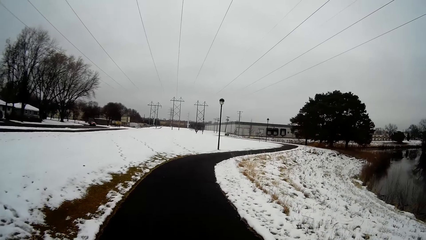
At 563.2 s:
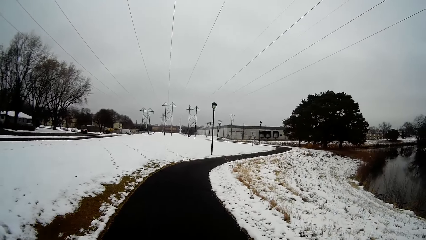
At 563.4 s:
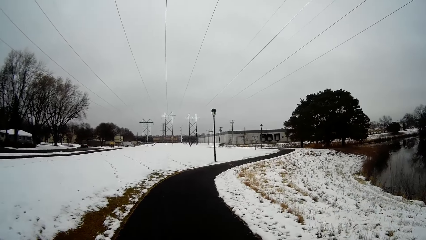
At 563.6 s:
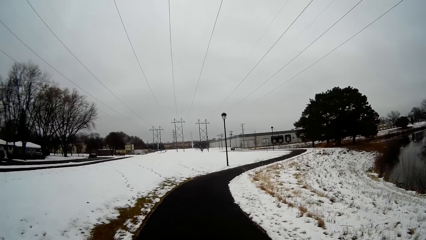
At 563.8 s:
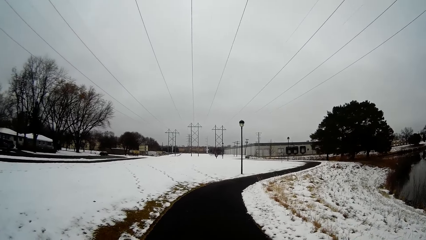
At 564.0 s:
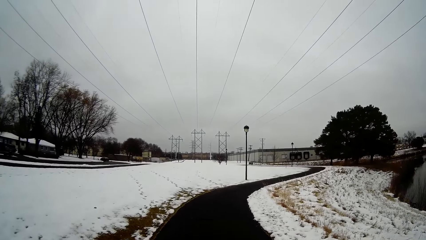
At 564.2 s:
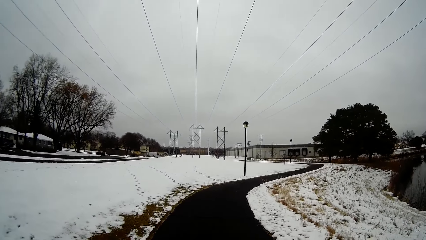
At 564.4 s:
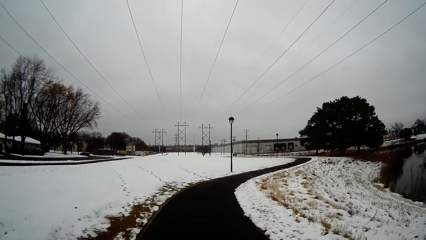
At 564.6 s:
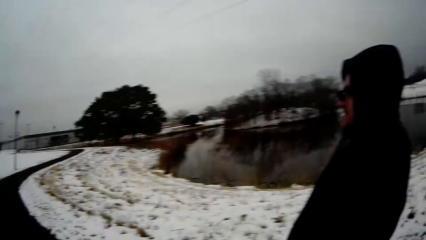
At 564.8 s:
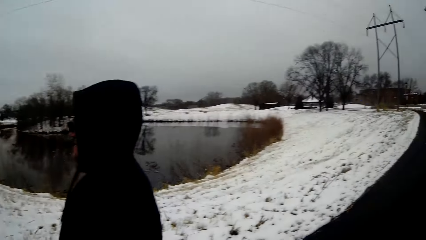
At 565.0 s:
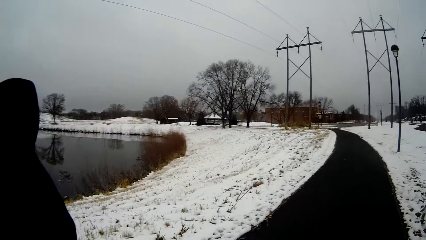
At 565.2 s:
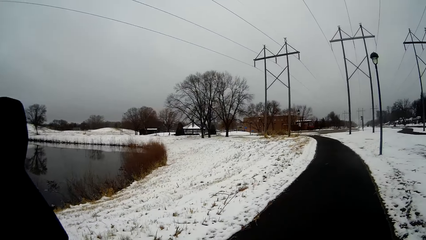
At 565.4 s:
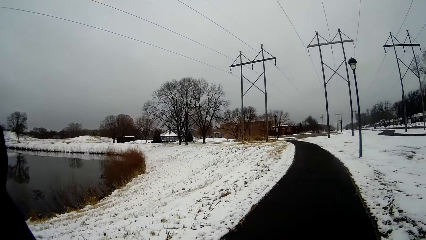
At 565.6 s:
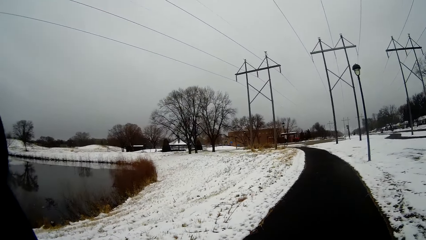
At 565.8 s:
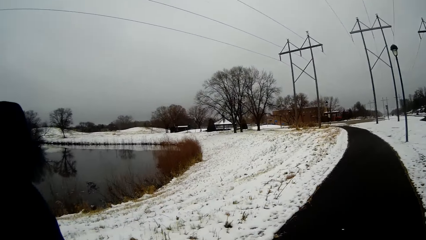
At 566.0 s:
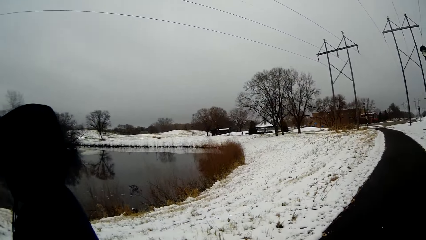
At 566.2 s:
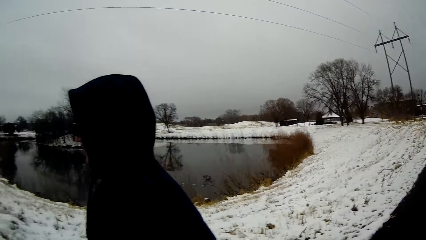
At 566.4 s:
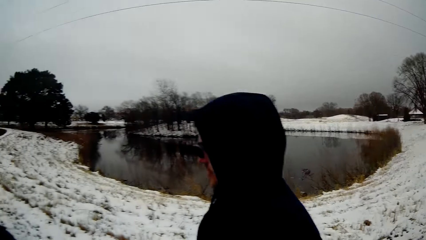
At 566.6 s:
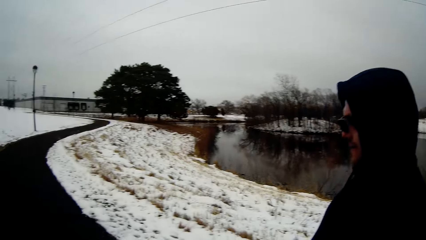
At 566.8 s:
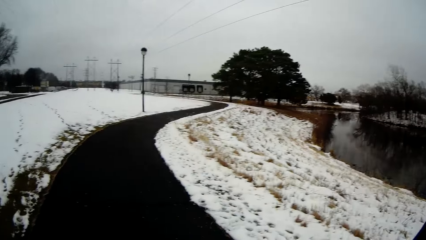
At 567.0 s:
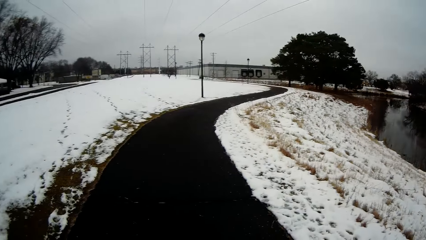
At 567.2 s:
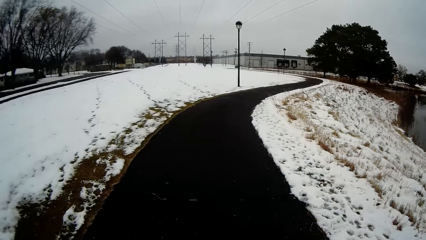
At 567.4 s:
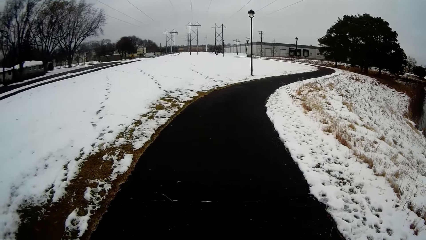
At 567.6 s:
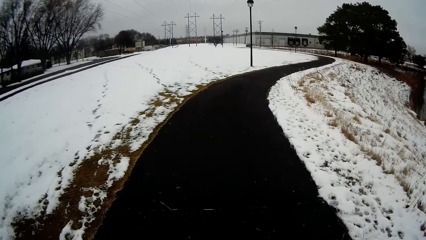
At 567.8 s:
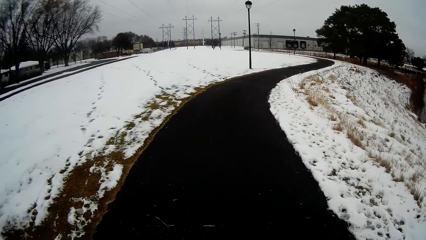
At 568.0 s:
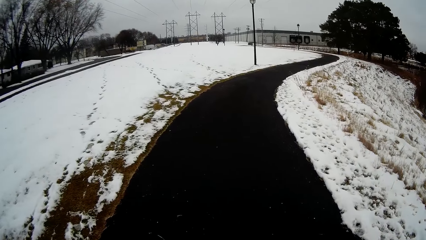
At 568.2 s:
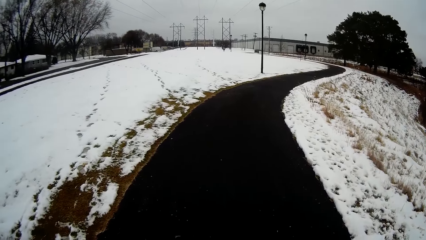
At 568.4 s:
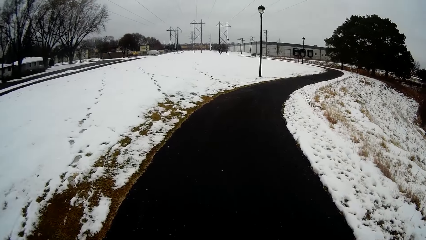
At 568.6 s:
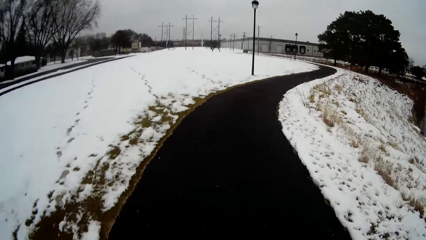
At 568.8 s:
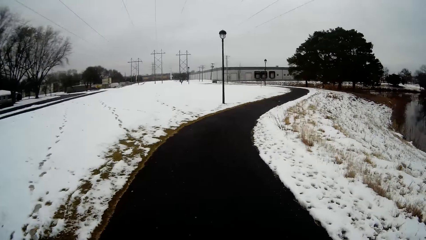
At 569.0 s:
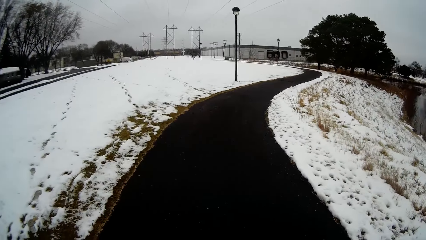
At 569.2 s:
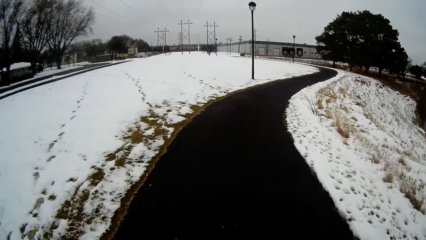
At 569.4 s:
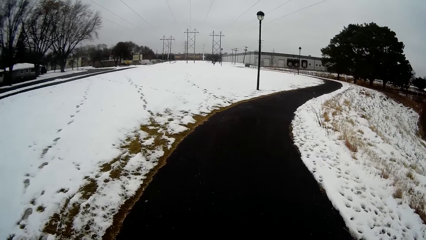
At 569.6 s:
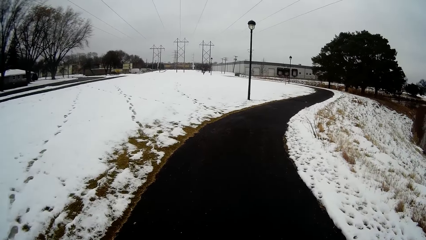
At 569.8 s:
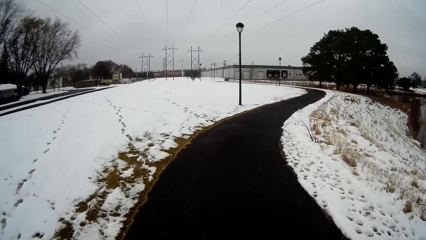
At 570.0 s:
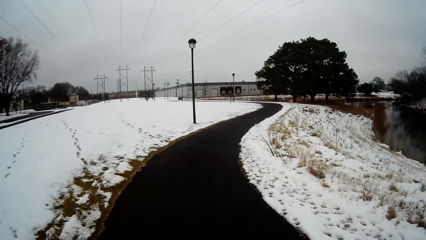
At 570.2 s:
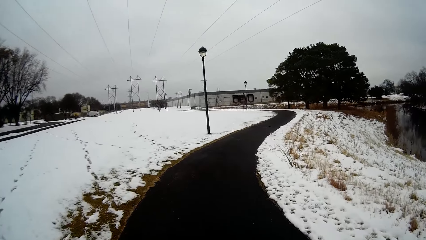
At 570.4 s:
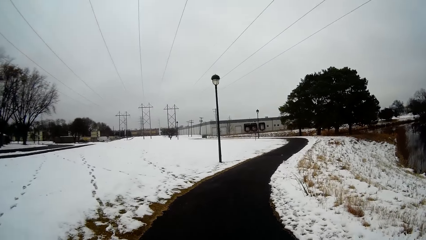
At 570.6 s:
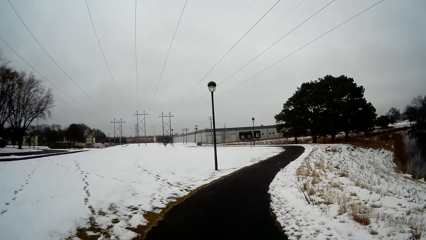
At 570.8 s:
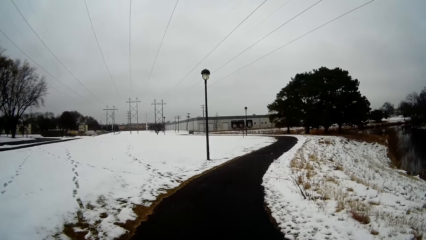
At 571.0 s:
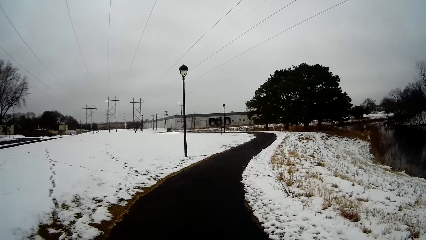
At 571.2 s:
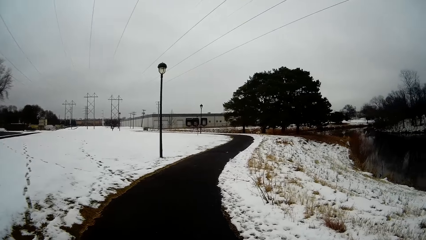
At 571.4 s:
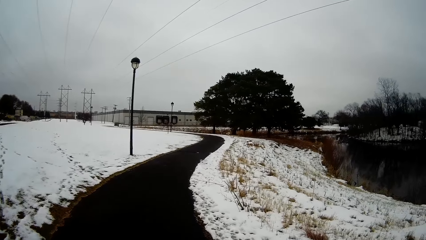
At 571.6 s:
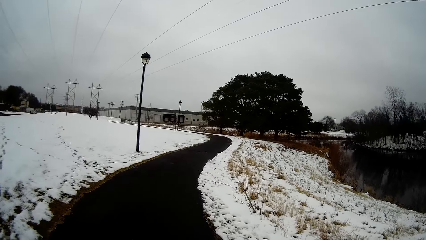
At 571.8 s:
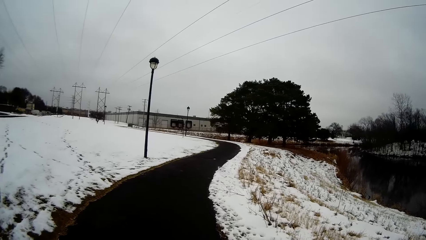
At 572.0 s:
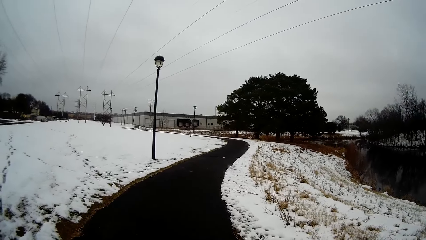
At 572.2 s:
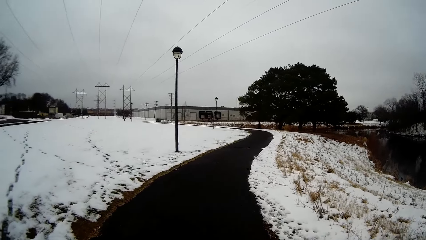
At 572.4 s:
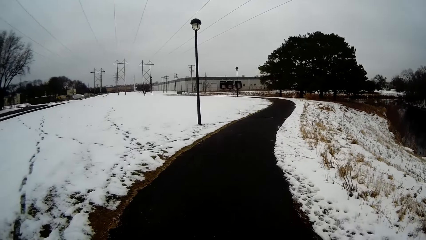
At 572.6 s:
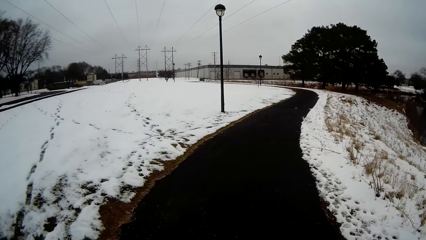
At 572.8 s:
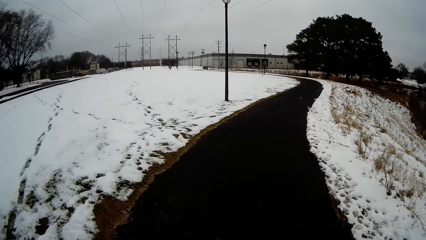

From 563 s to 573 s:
The camera wearer looks behind and walks around. They converse with a person. They walk around.

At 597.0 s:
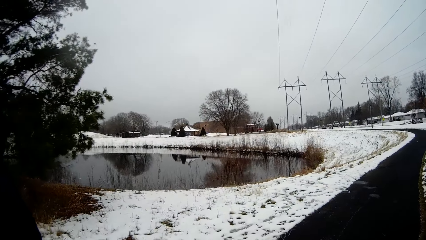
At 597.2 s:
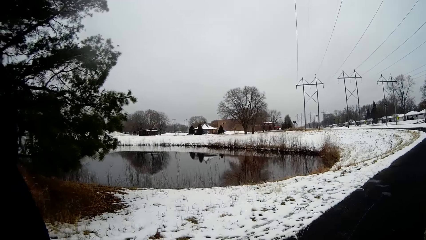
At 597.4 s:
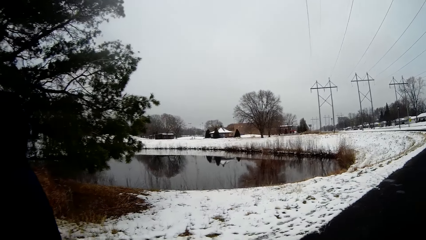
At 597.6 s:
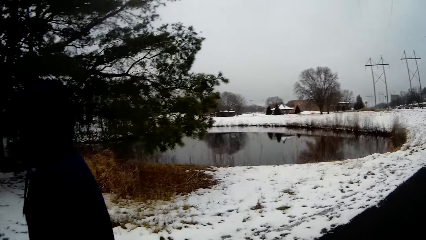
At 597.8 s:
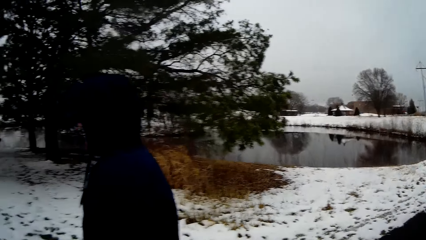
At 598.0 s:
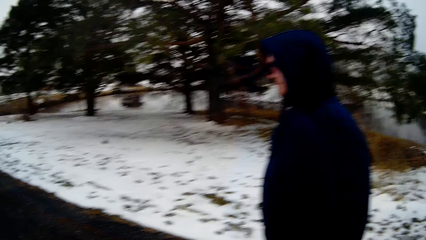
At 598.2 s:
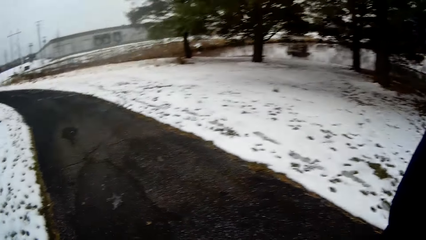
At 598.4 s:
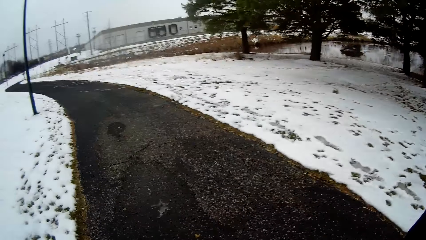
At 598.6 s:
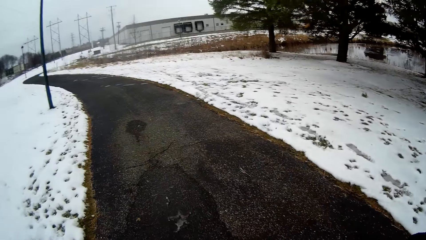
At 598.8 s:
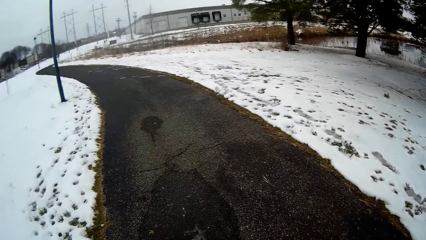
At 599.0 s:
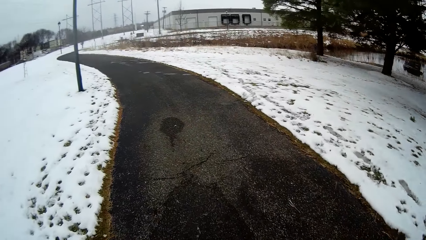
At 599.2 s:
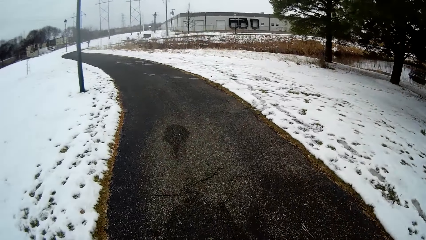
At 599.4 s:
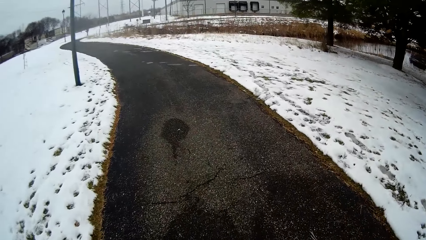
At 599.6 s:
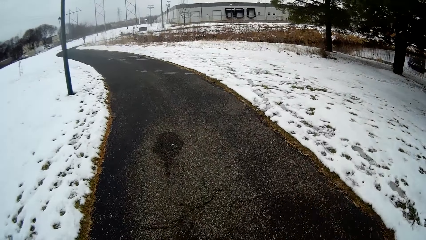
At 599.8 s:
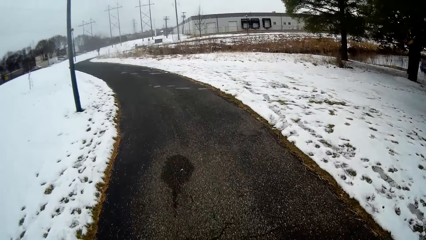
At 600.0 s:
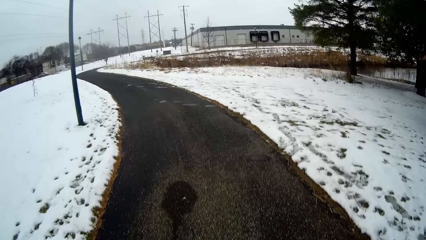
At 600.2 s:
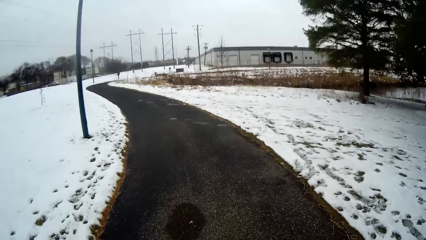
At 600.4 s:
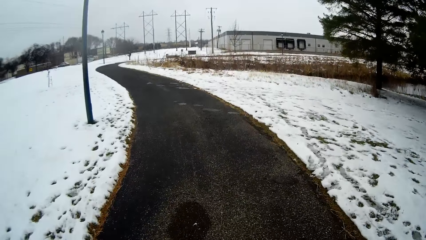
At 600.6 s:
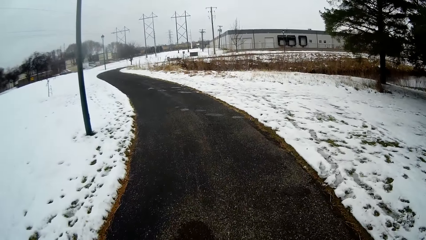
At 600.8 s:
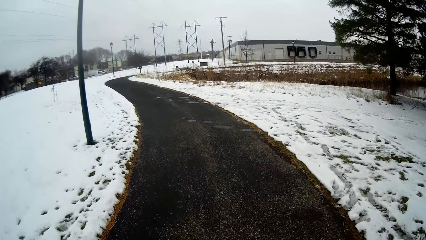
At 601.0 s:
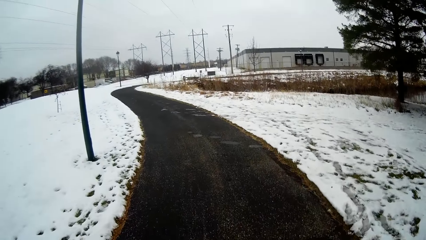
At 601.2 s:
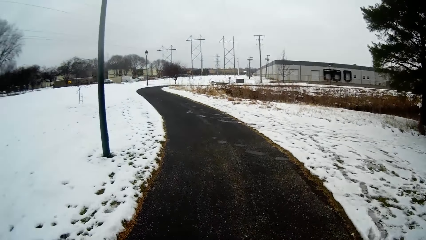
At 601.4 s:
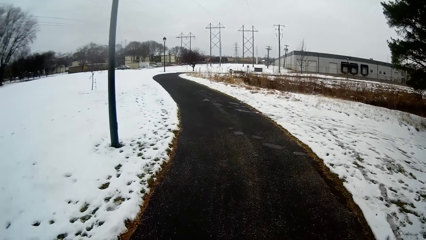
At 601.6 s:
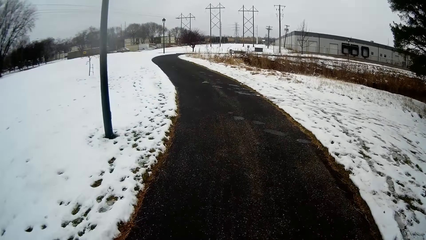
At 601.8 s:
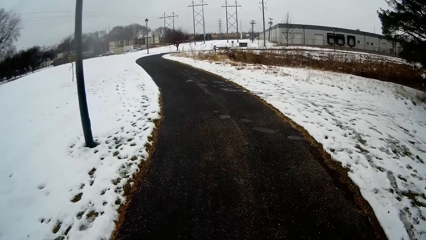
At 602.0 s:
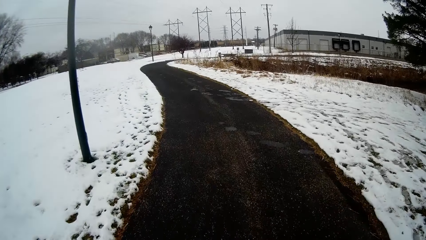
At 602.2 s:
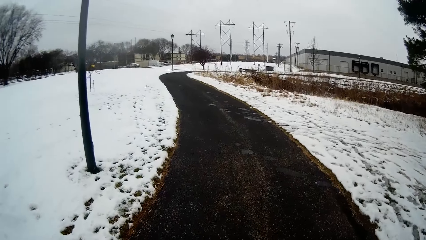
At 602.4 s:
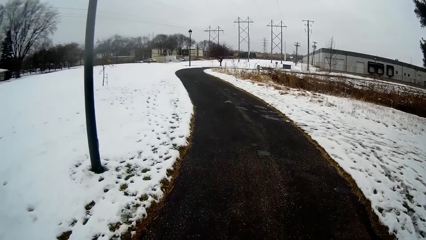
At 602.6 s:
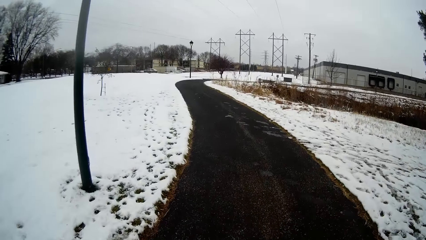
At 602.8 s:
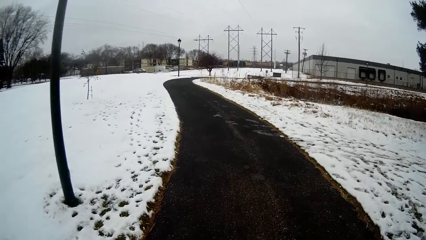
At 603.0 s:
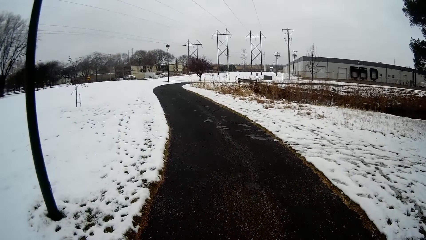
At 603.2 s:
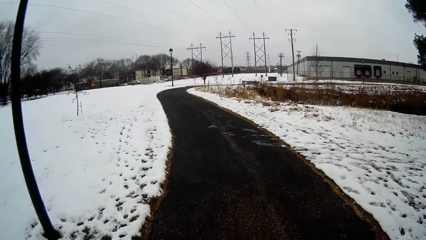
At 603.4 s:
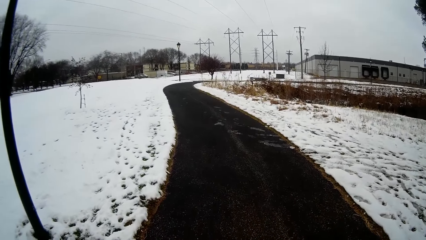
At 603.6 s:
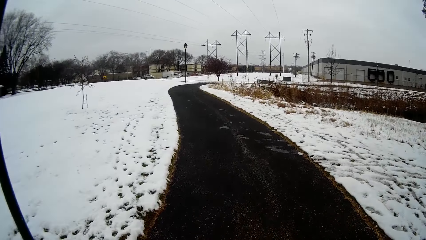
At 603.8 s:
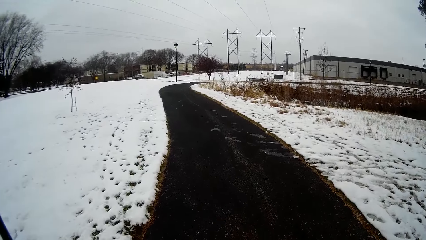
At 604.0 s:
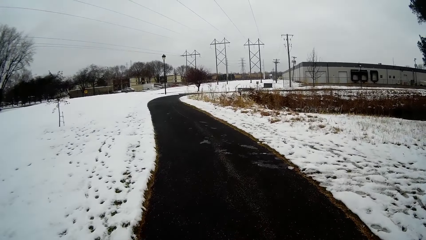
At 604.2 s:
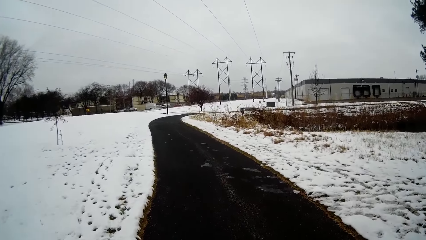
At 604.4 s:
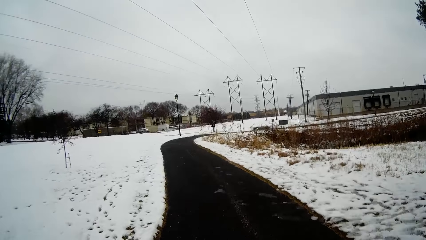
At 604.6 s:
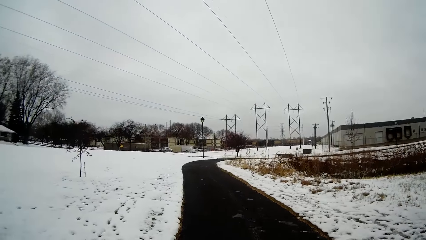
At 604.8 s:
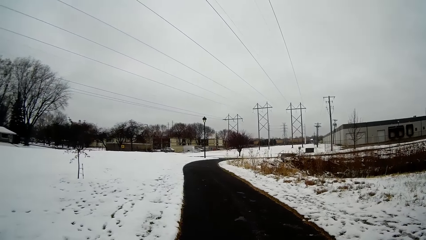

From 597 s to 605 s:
The camera wearer looks around, looks behind and walks around.
